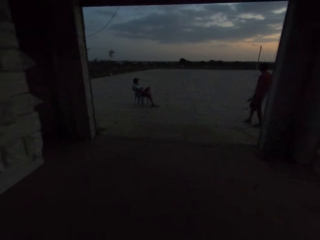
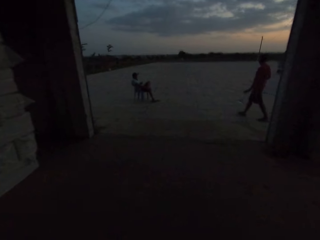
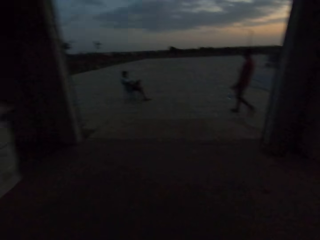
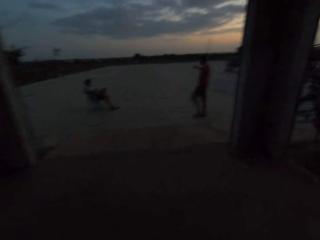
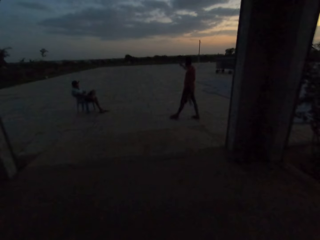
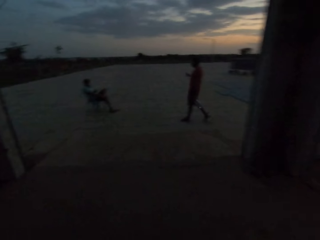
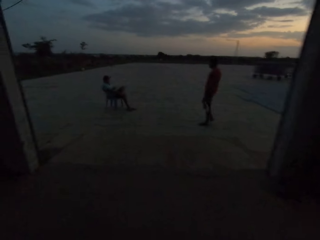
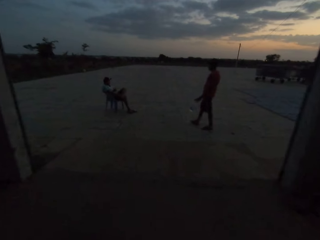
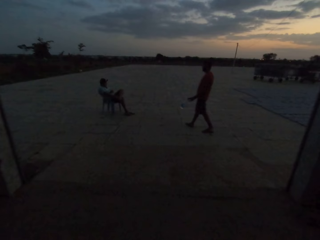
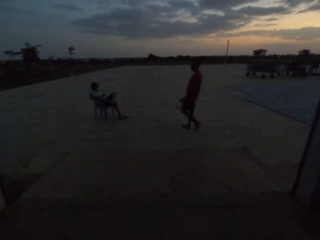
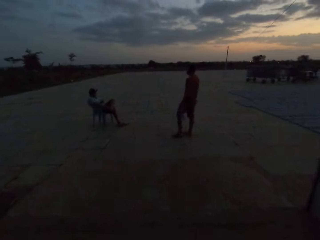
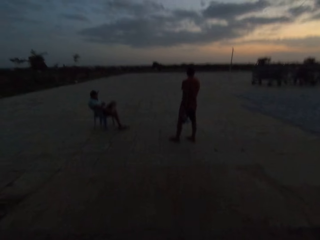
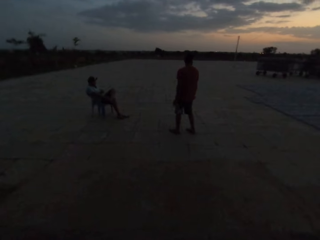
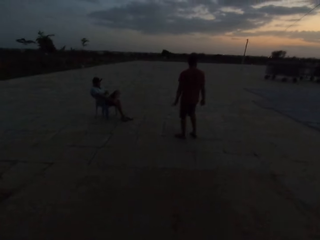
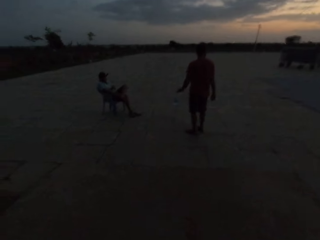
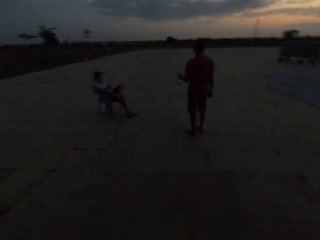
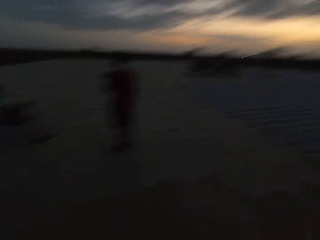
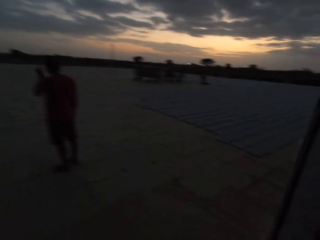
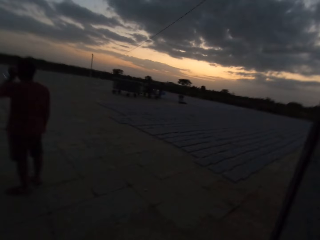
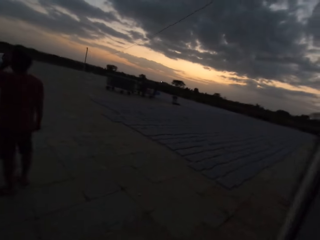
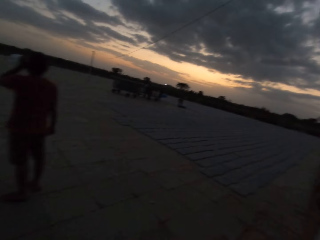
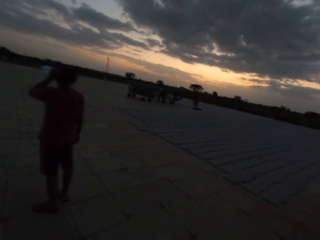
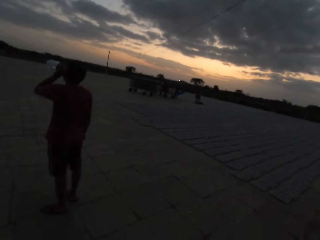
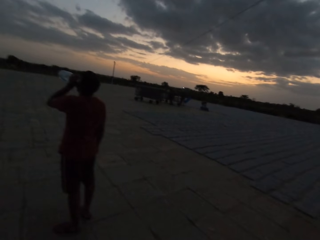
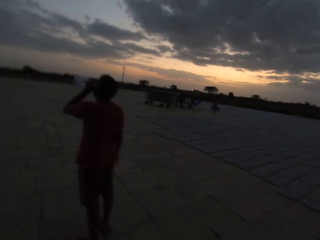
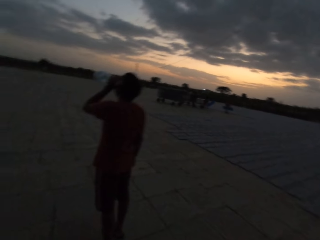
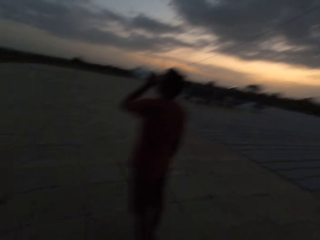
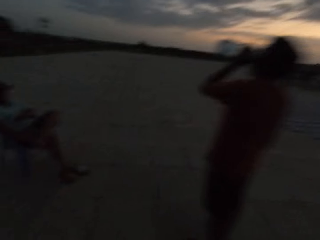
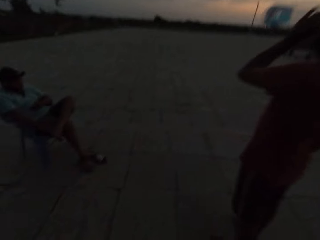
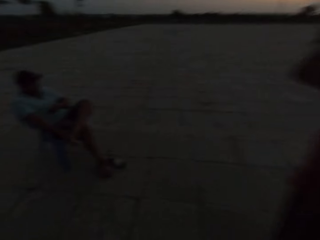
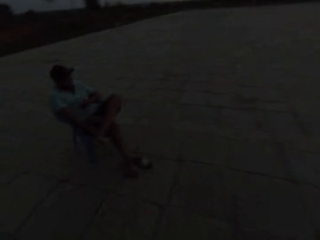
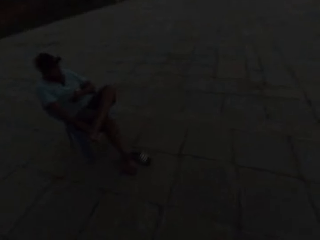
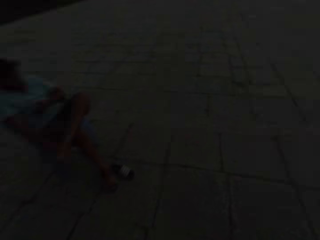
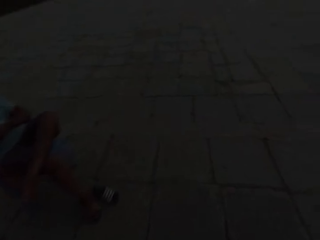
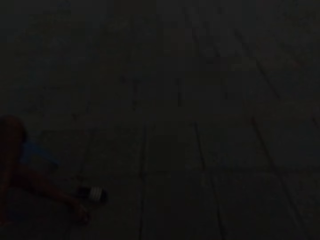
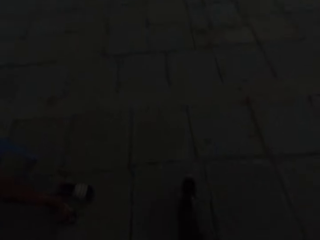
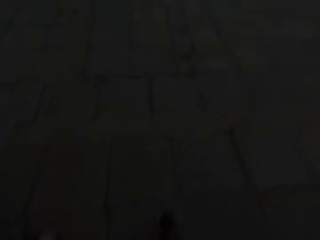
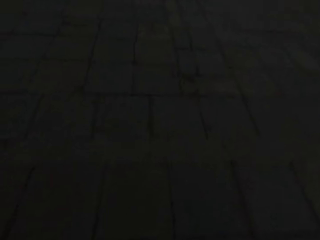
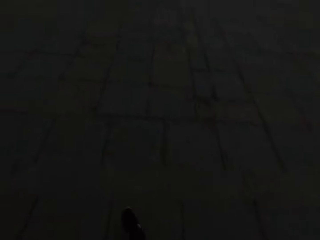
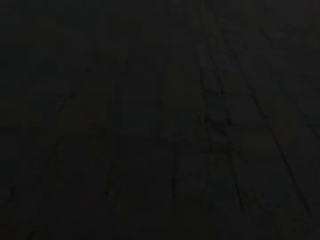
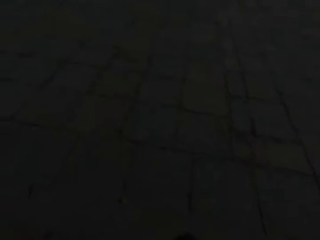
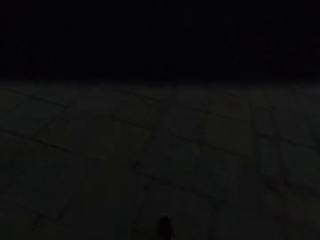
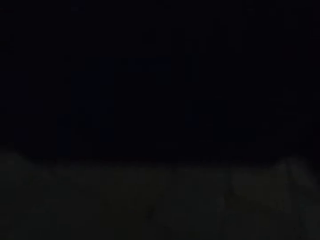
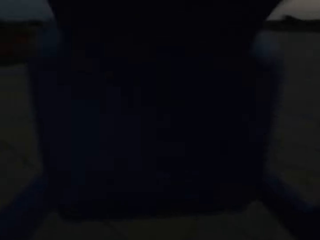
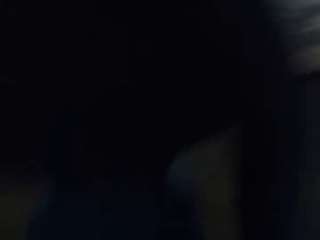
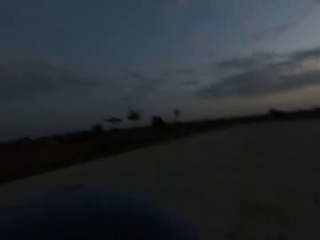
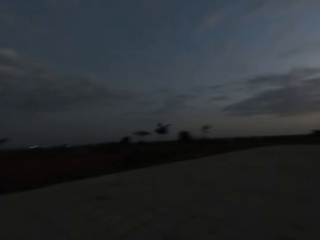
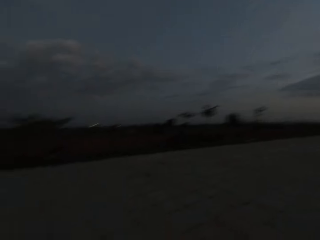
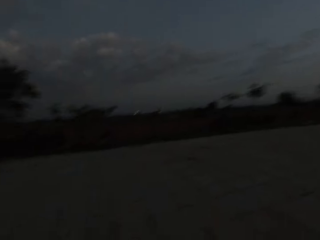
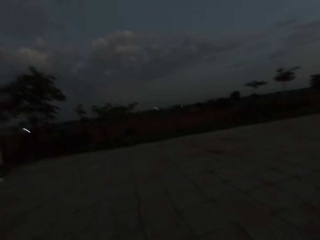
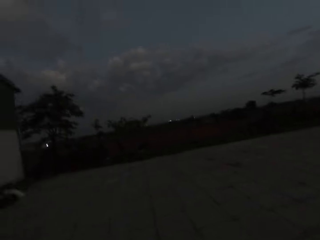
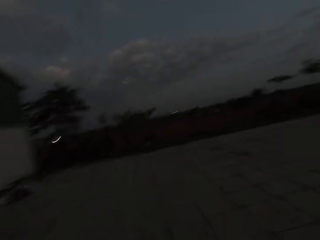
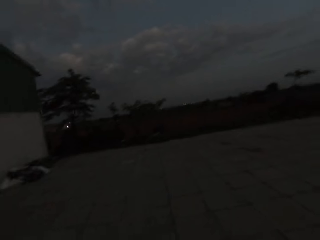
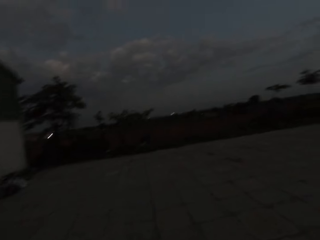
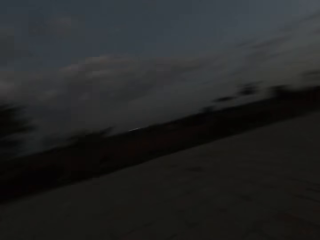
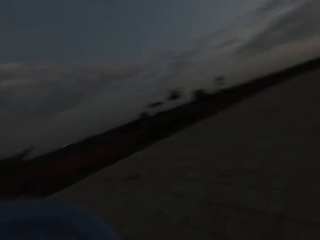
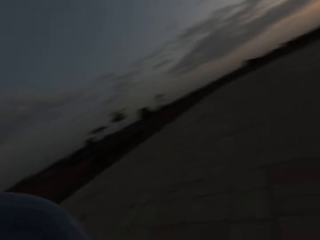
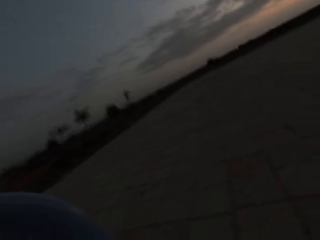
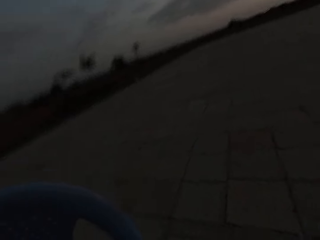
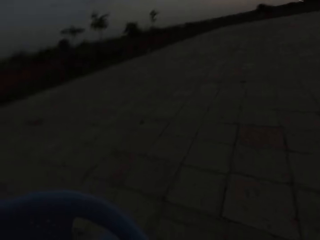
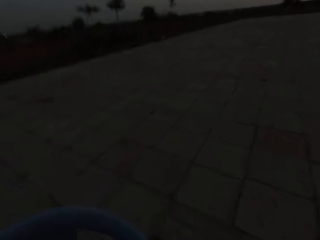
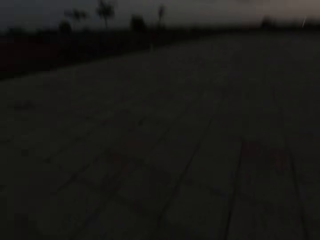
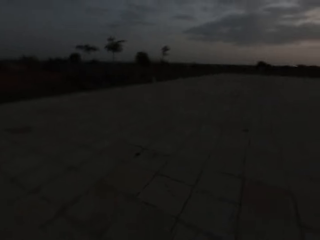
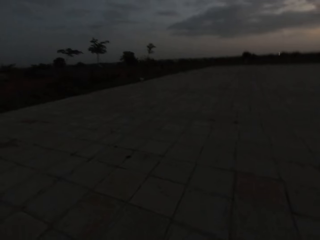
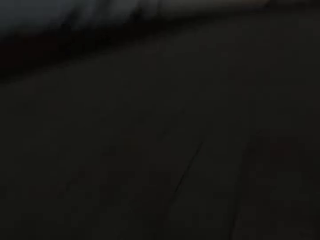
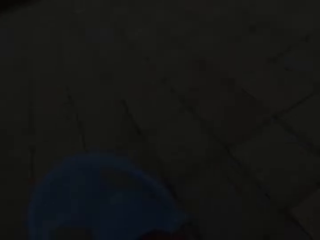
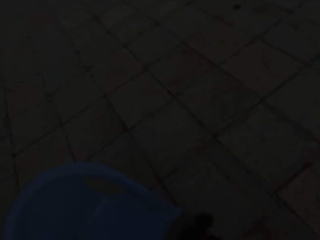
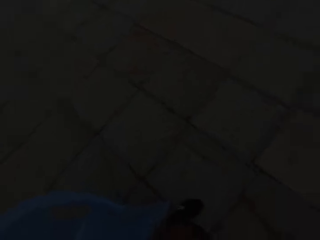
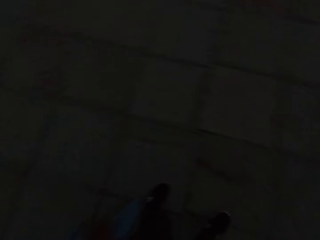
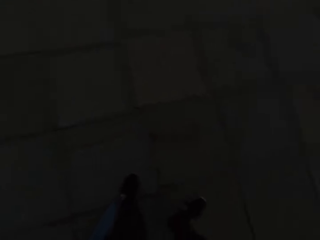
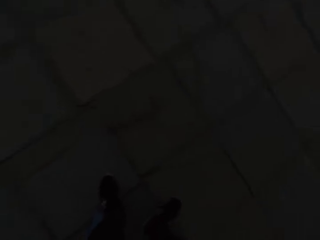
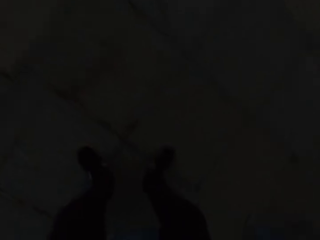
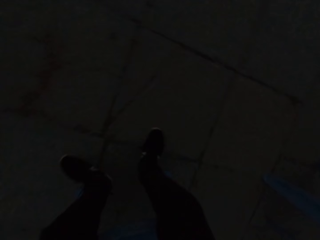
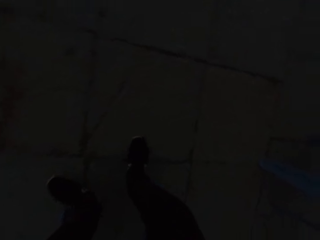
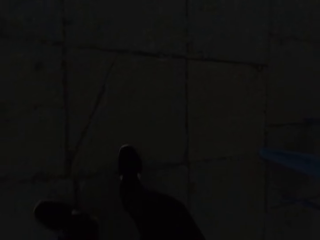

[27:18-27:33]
A man walks around and drinks water. Another man touches his feet. The camera wearer puts the seat down. They reposition the seat.

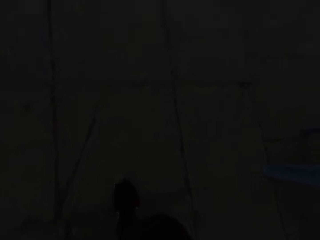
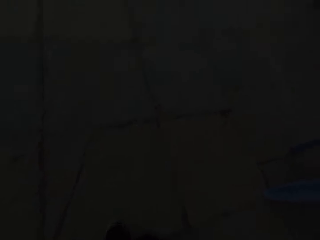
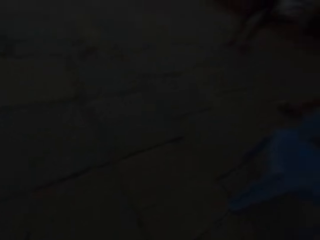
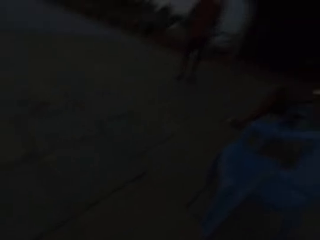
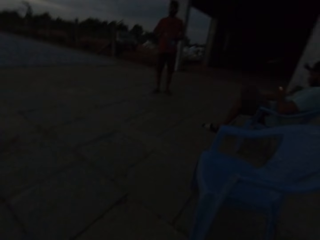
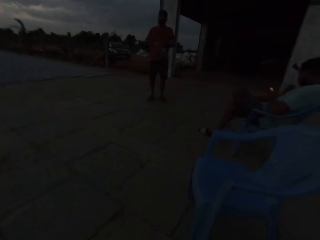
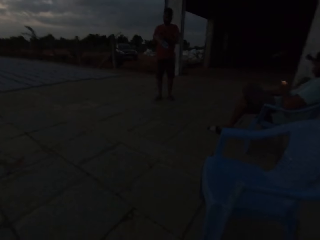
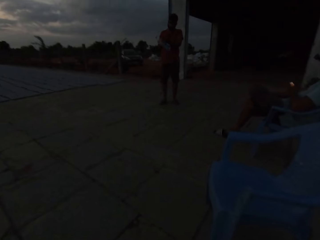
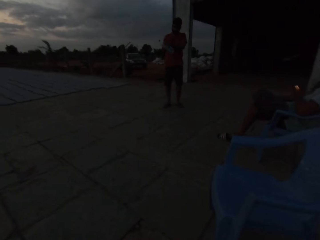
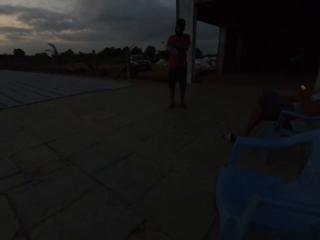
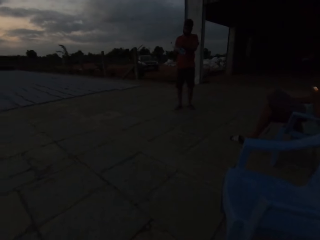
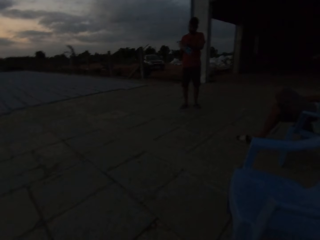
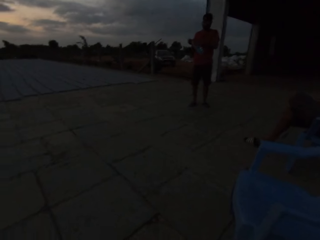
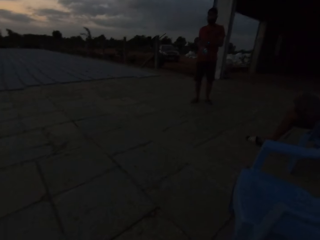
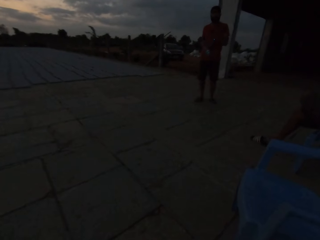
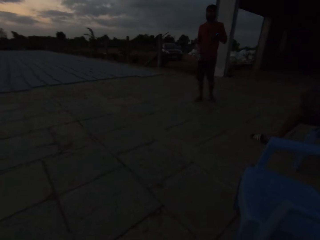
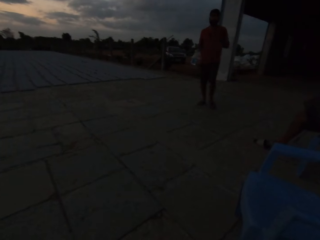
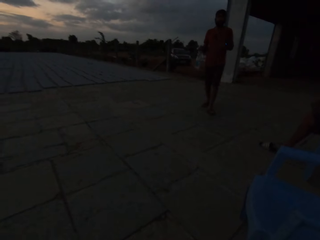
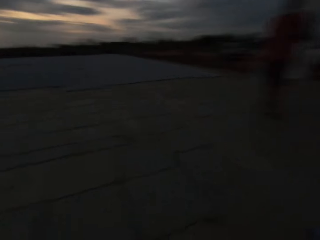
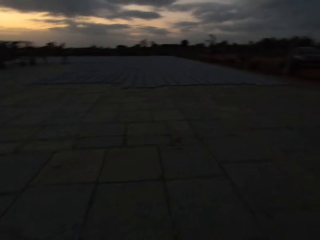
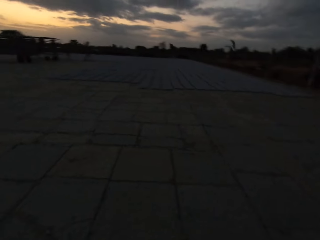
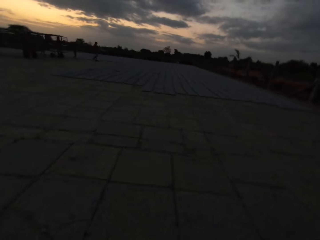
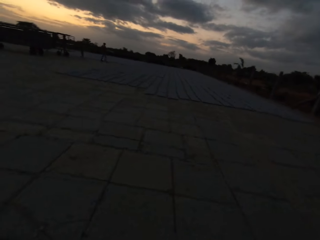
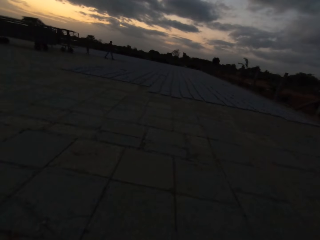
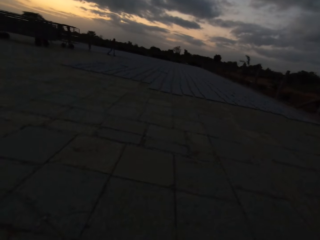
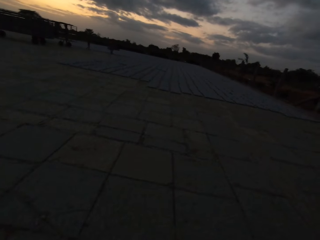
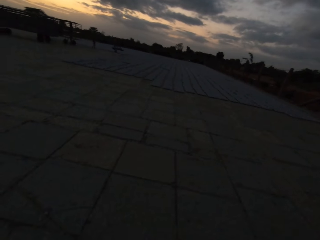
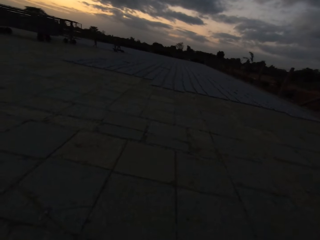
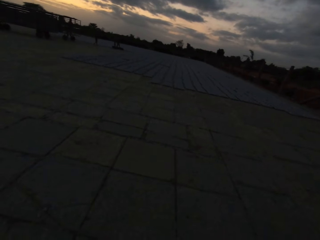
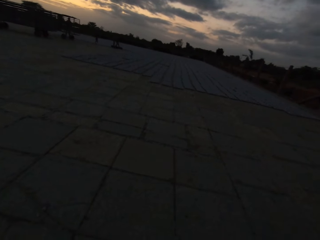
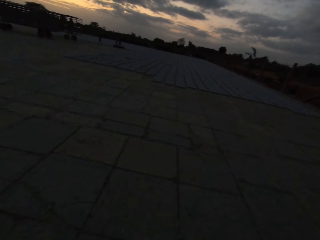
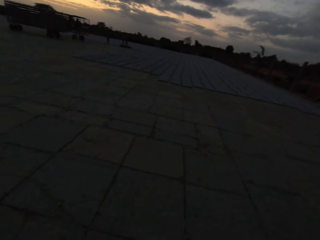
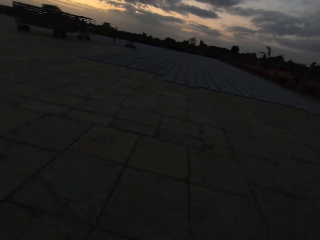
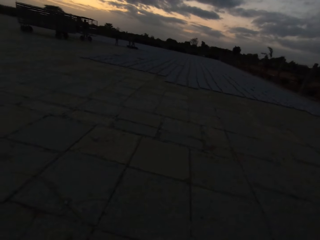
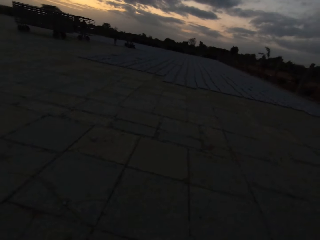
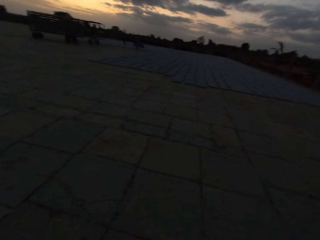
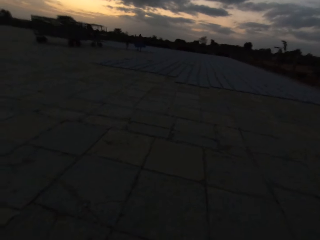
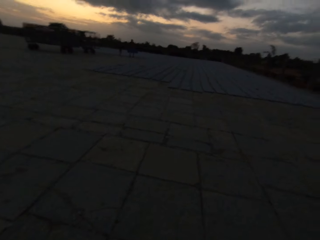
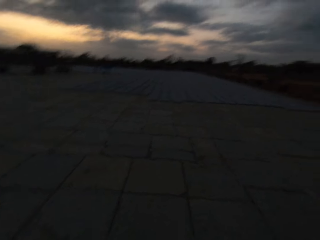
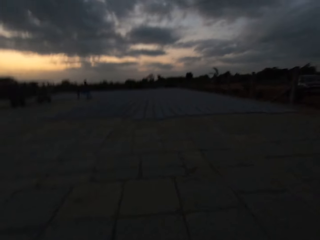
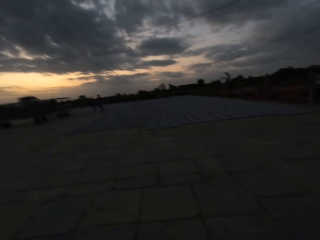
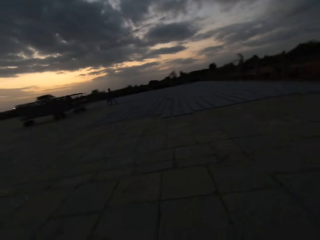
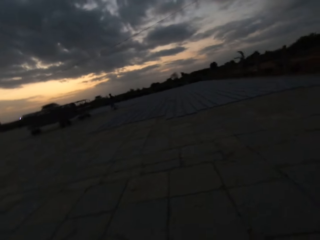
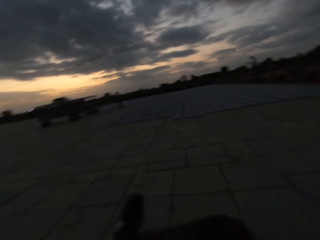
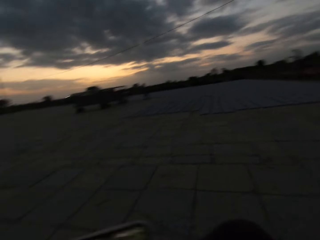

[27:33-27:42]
A man walks around.
